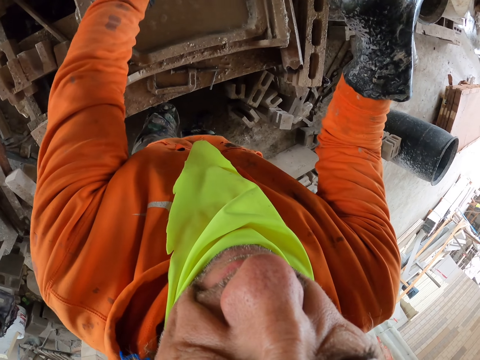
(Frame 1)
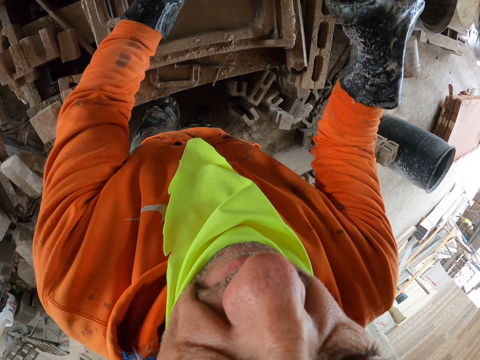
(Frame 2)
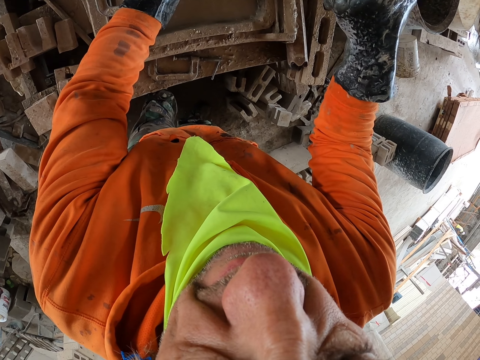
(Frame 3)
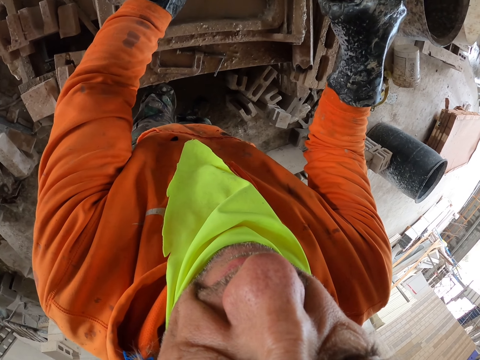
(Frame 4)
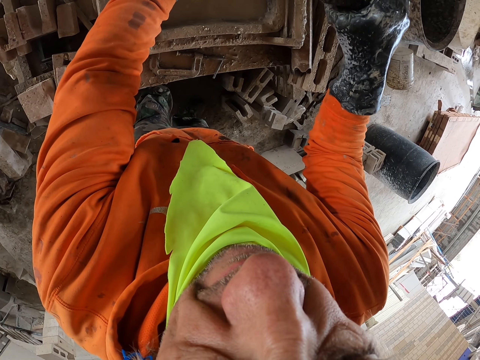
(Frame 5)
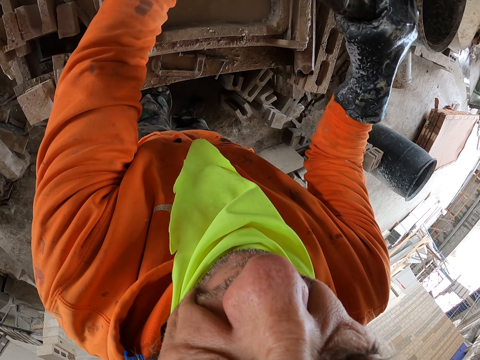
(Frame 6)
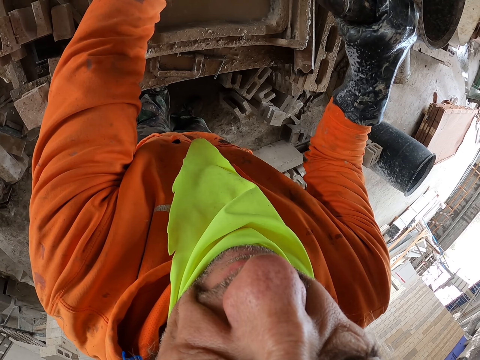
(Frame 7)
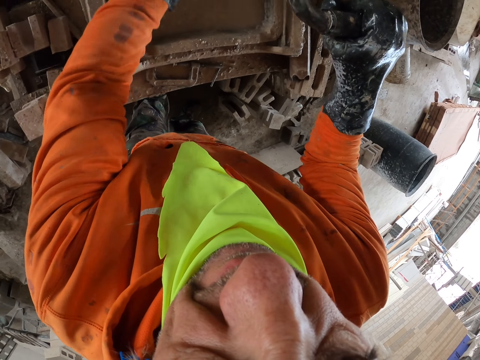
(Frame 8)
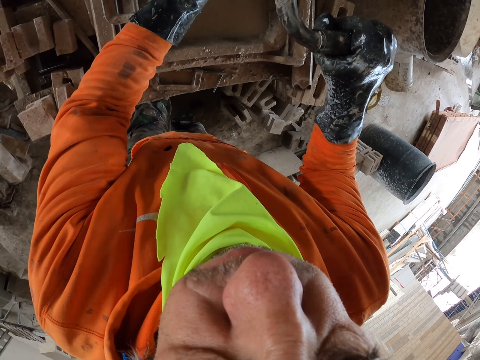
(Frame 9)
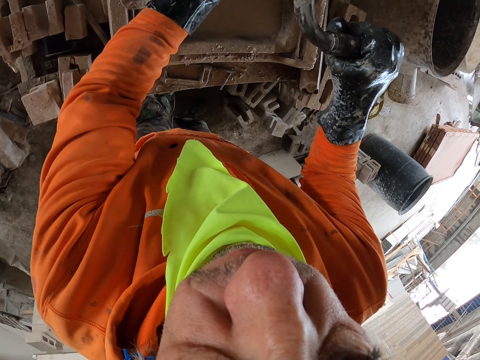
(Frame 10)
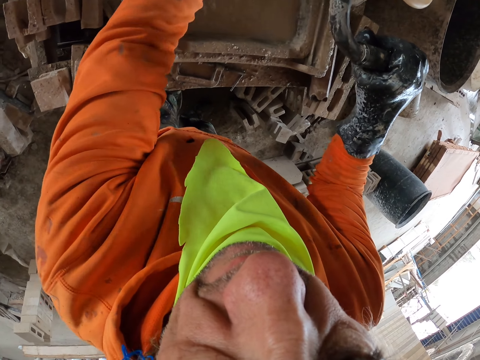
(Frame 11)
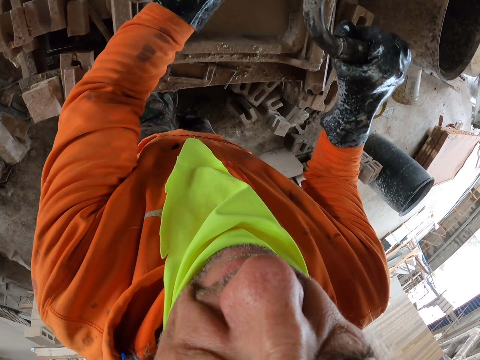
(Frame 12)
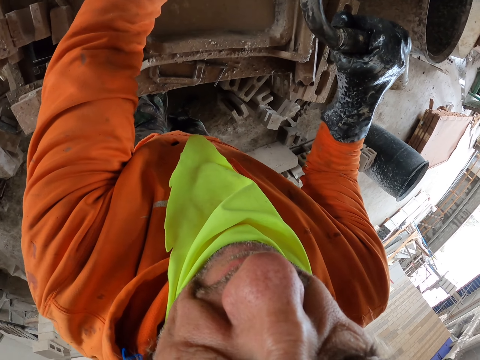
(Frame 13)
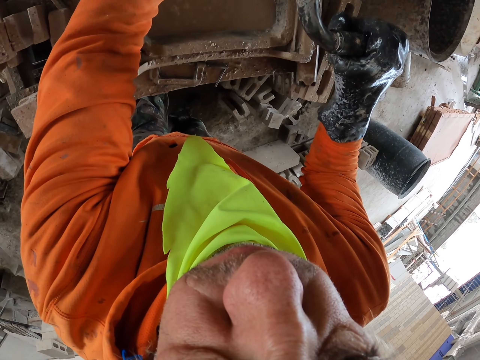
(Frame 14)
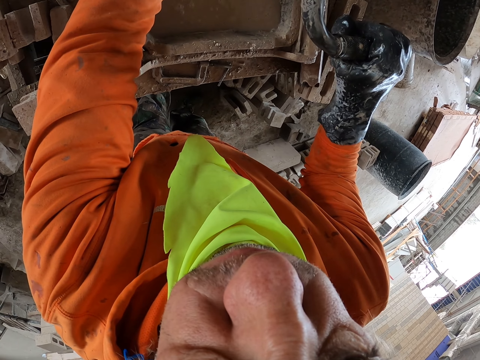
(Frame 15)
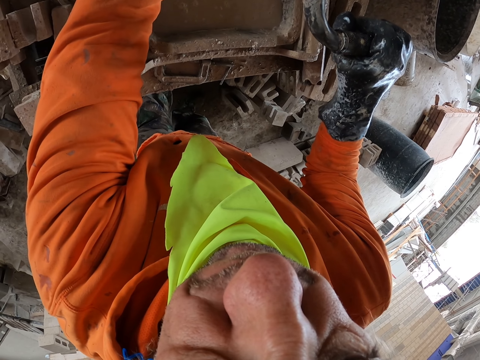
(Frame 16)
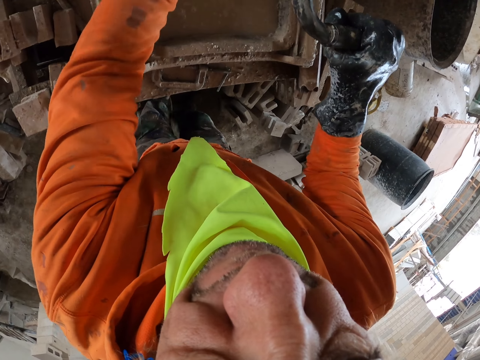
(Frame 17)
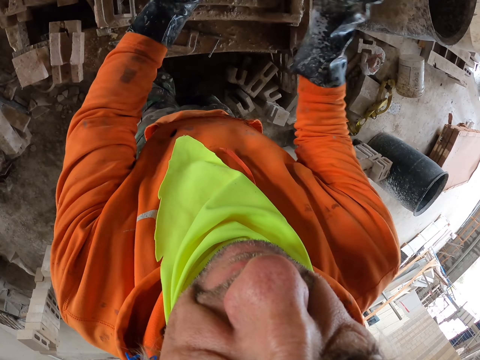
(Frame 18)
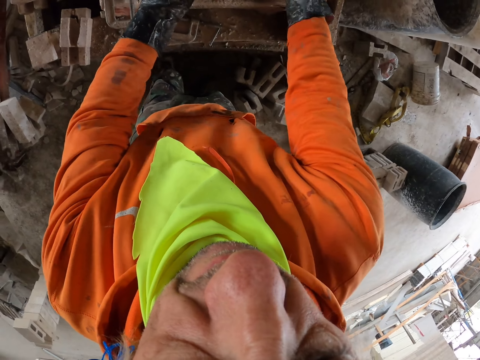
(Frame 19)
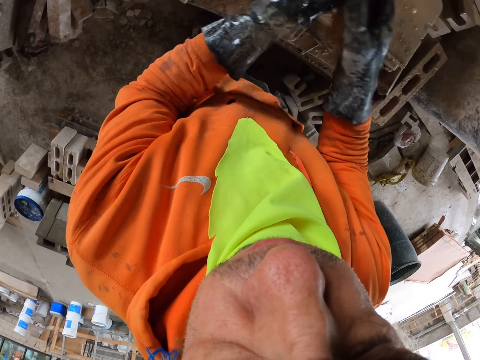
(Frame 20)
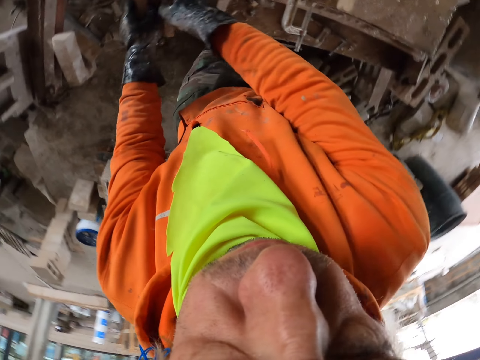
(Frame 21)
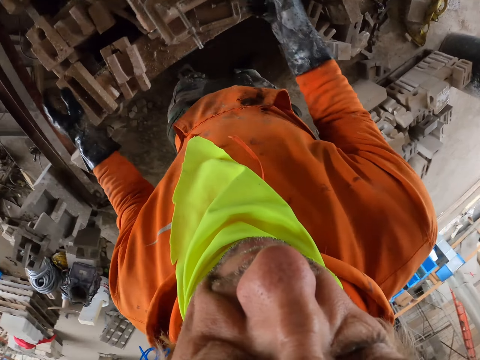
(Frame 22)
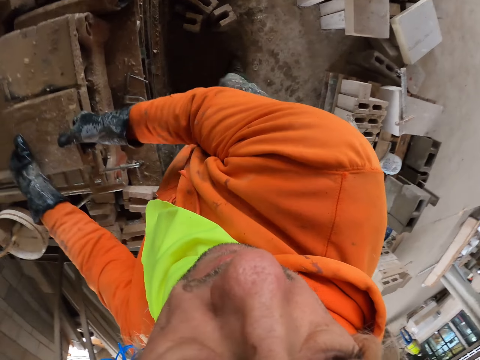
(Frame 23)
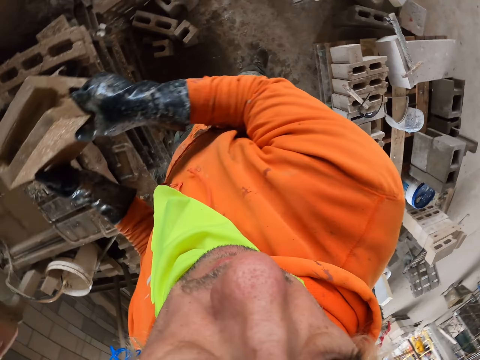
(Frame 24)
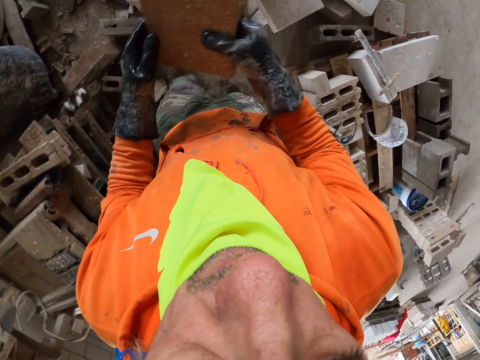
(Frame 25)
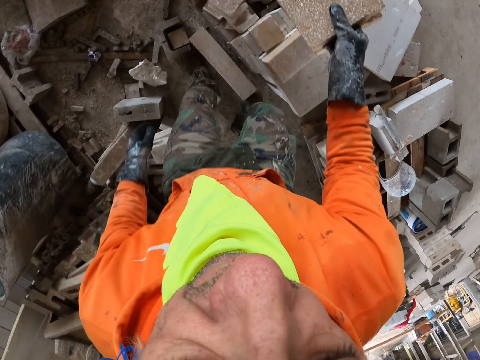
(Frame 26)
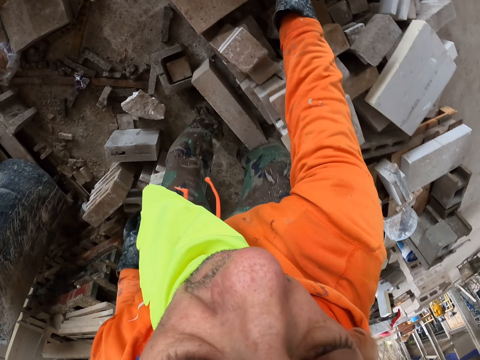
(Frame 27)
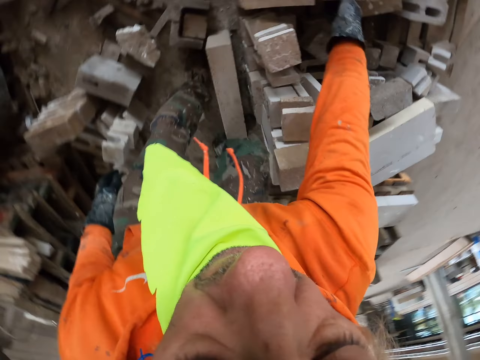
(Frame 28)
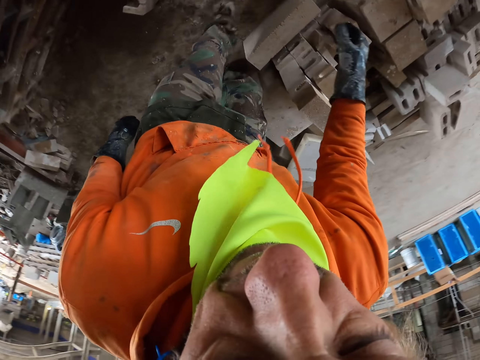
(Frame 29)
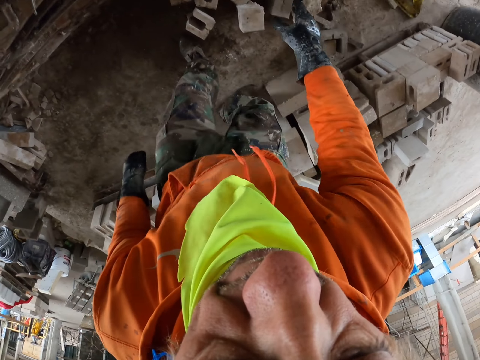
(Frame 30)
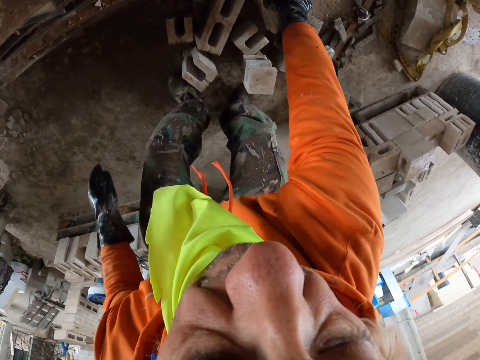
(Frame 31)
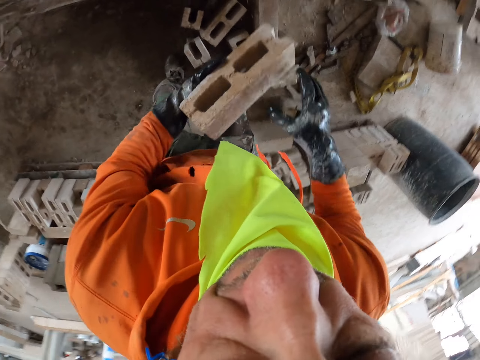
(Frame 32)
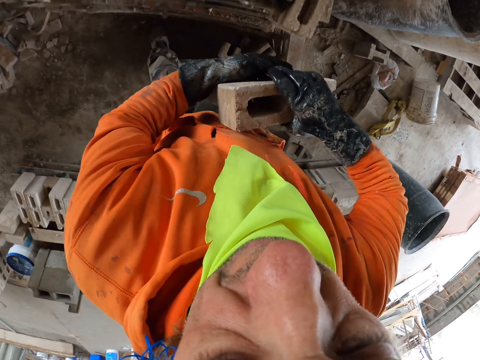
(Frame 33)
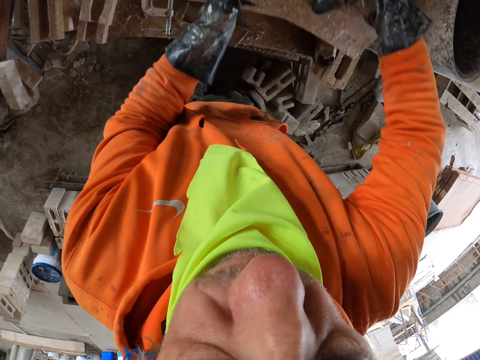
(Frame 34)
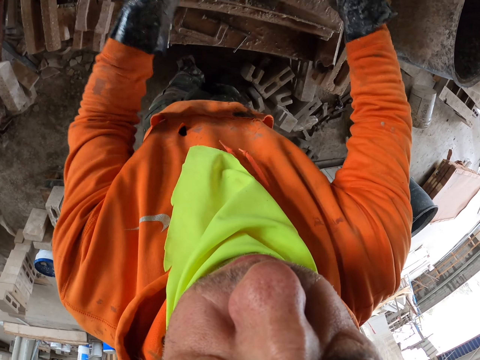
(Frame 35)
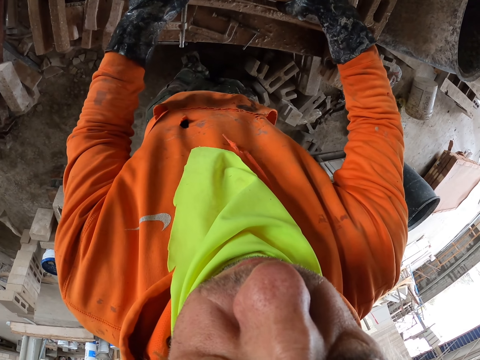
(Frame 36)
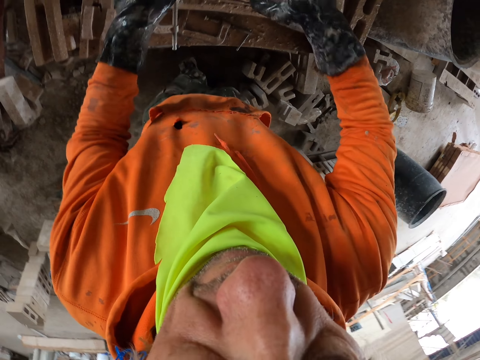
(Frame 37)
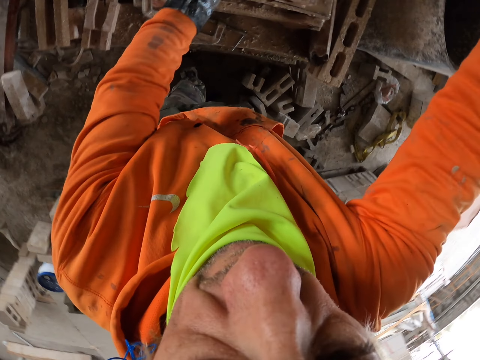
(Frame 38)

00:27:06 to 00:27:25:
The camera wearer is breaking a block on a machine. They put a cut brick aside and walk around. They put a brick aside. They pick up a brick. They put a brick on the brick maker.

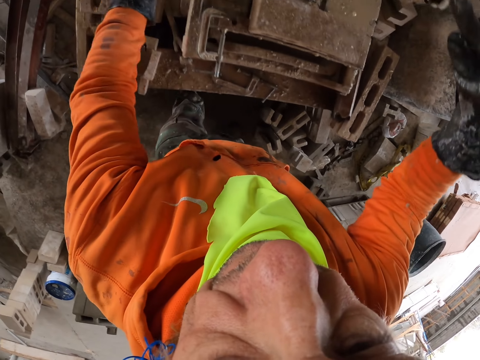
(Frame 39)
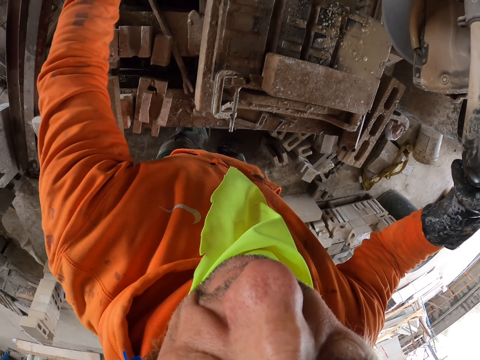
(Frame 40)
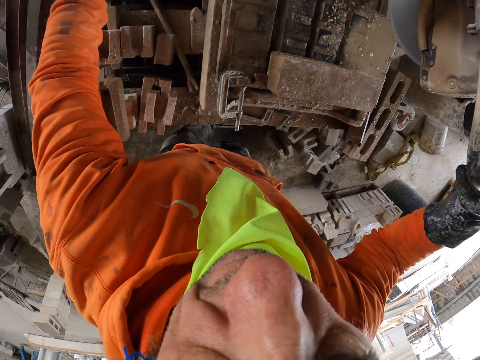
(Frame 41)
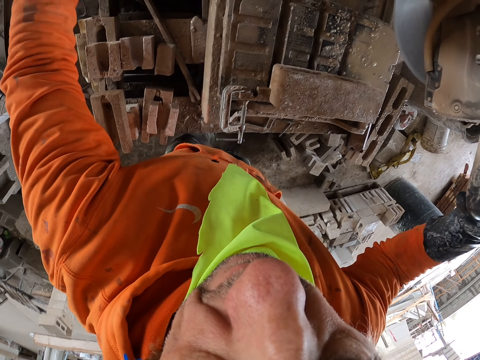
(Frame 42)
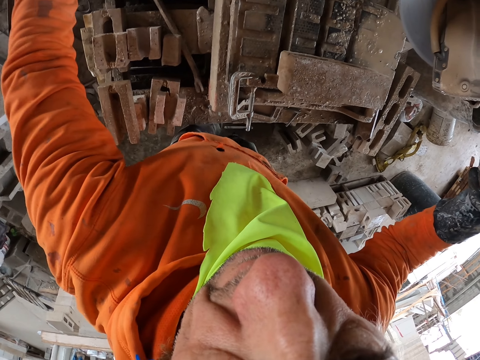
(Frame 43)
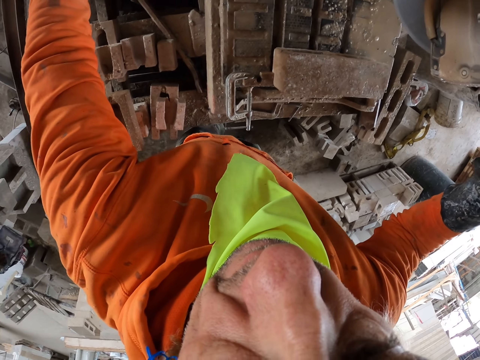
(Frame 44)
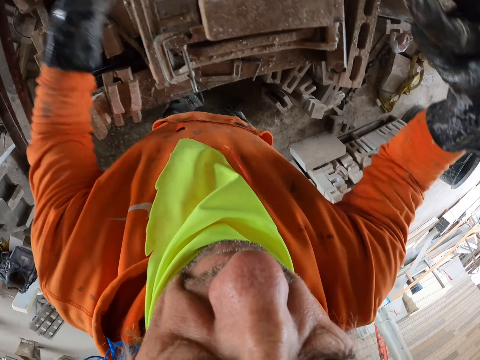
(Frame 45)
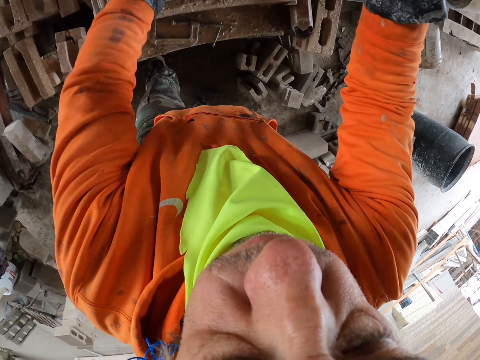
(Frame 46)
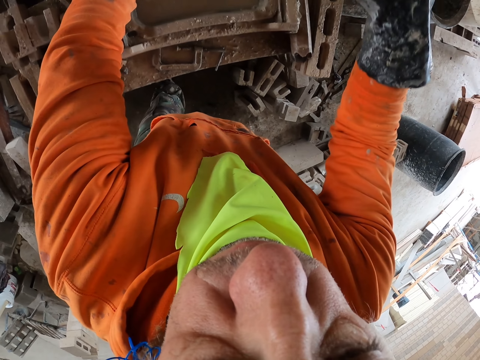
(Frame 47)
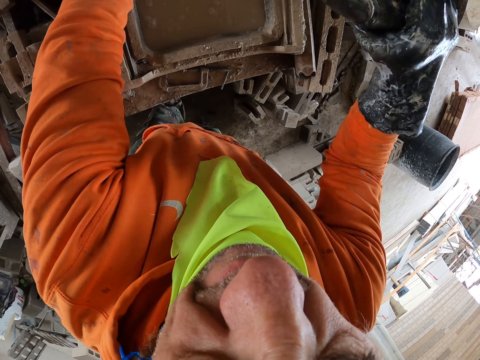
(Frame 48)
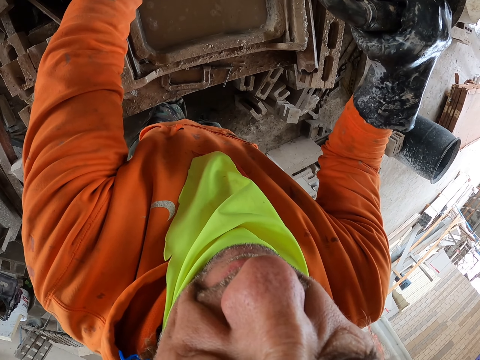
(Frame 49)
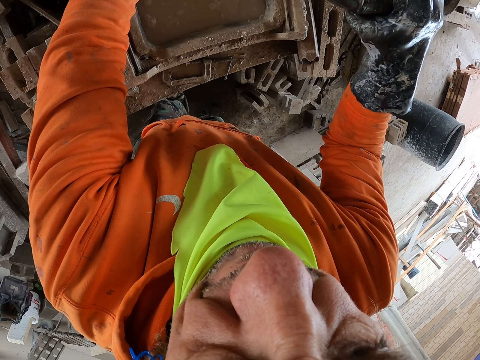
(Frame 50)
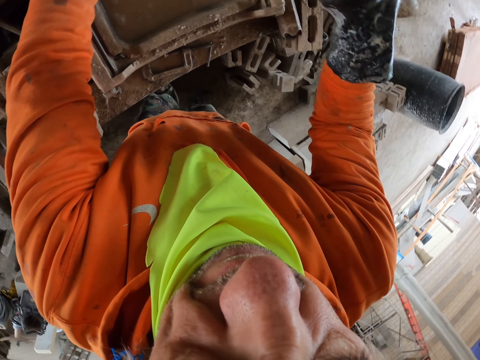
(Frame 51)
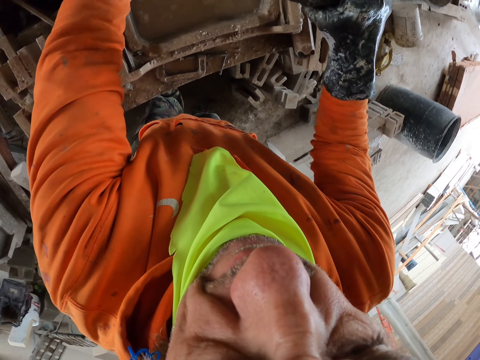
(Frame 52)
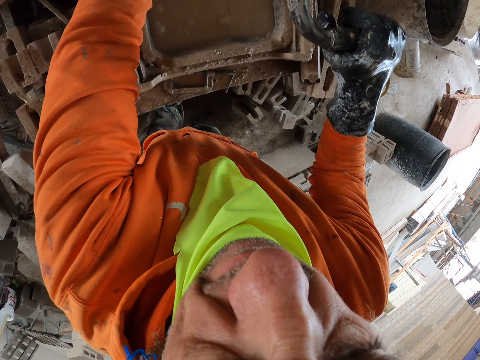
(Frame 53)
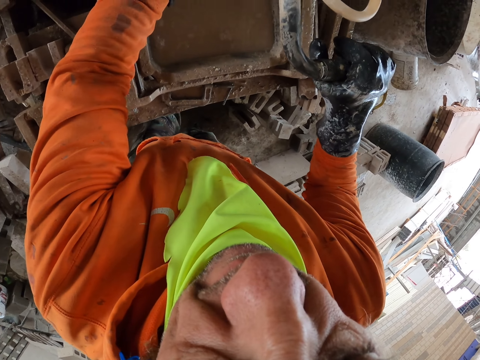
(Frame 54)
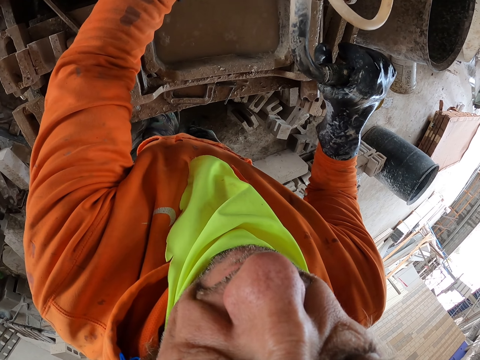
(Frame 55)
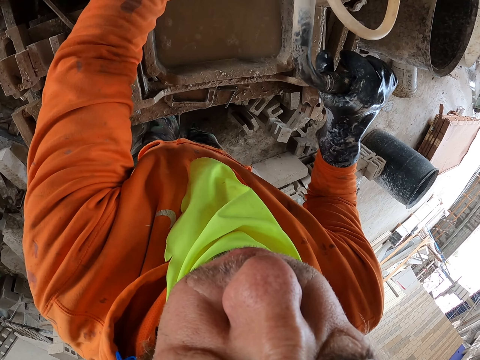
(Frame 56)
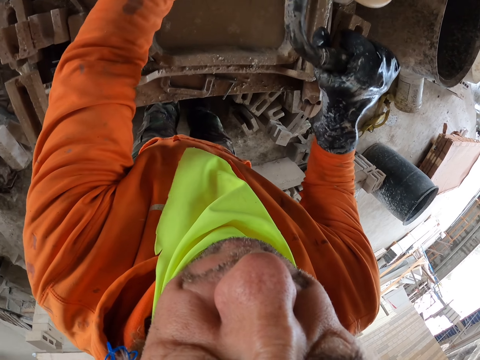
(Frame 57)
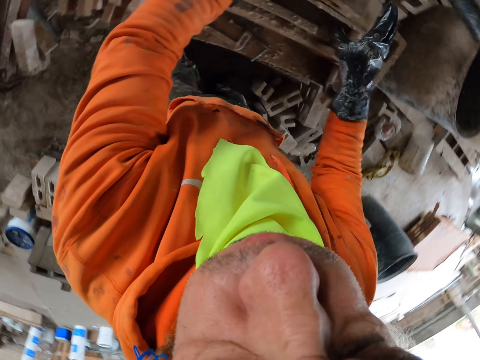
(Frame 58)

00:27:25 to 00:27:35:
The camera wearer cuts the brick.
